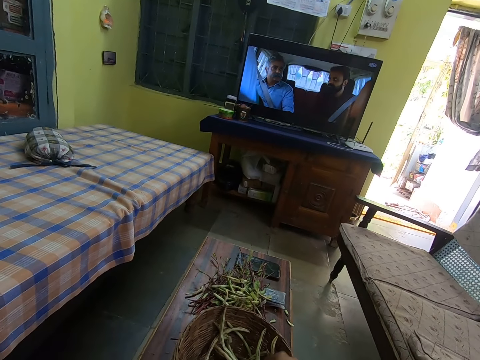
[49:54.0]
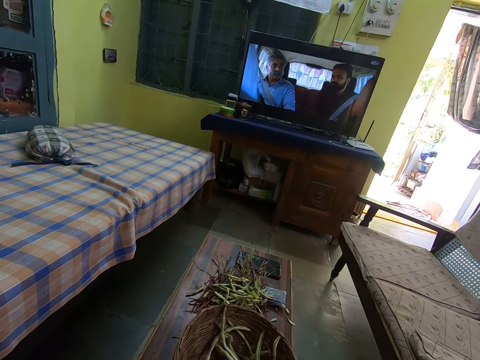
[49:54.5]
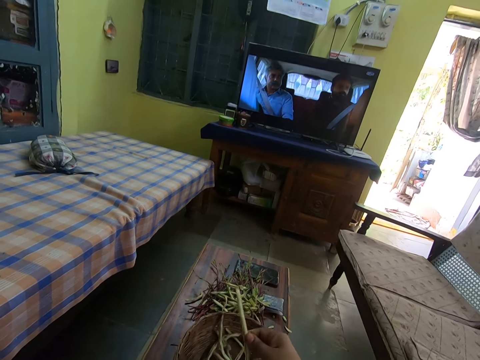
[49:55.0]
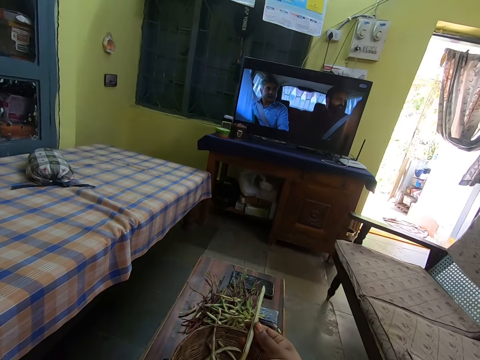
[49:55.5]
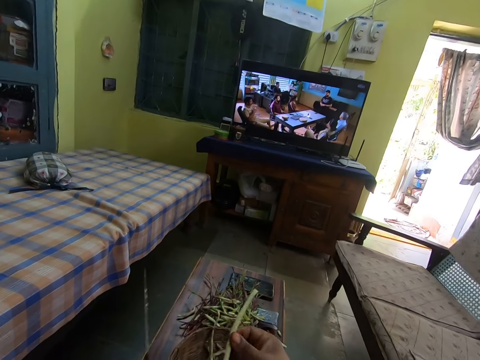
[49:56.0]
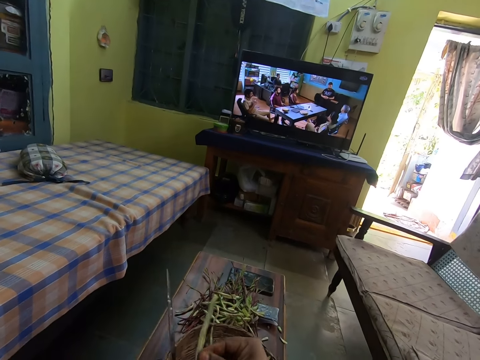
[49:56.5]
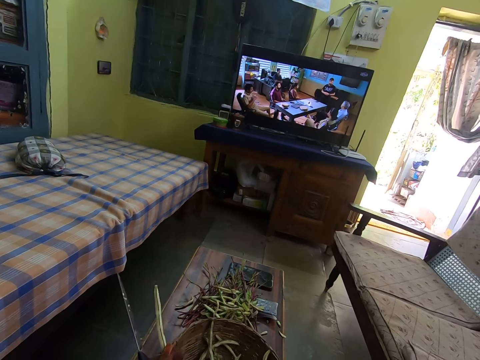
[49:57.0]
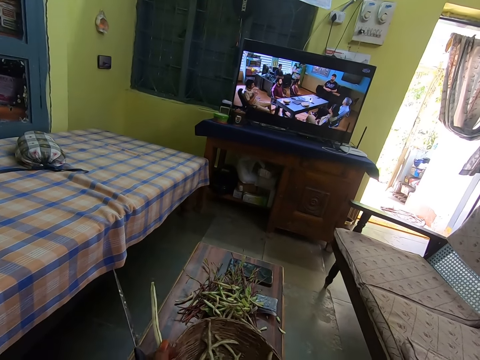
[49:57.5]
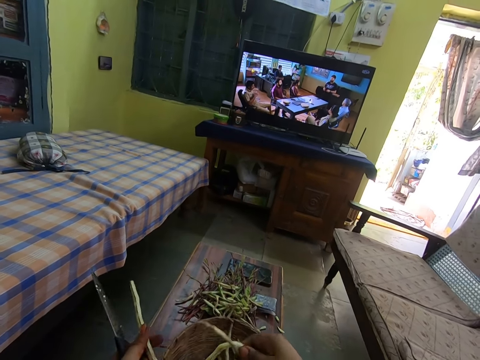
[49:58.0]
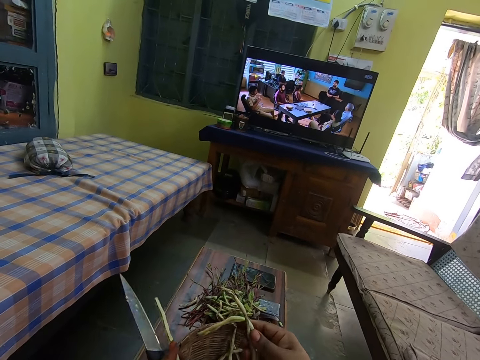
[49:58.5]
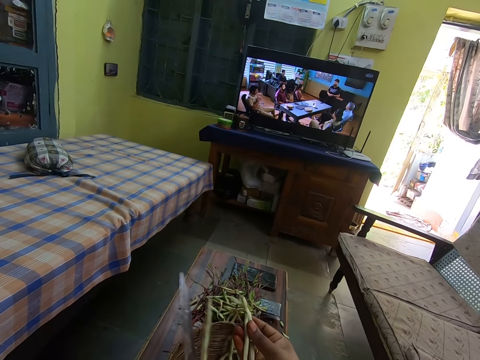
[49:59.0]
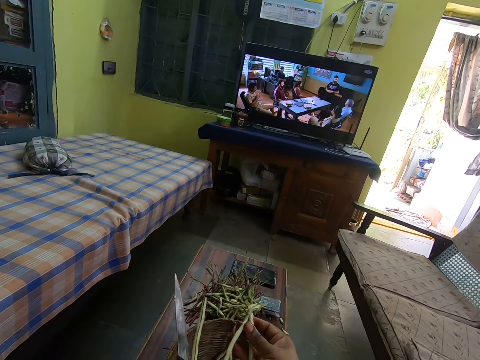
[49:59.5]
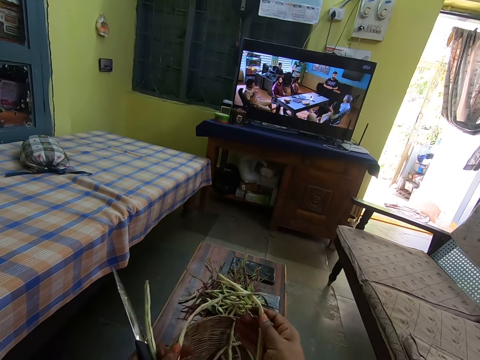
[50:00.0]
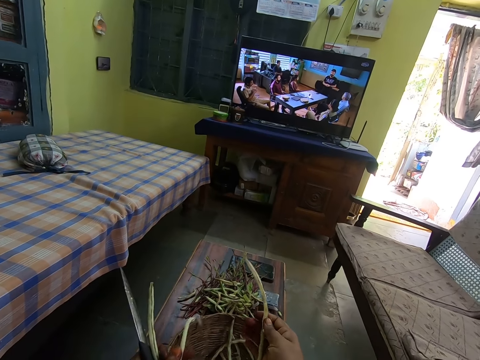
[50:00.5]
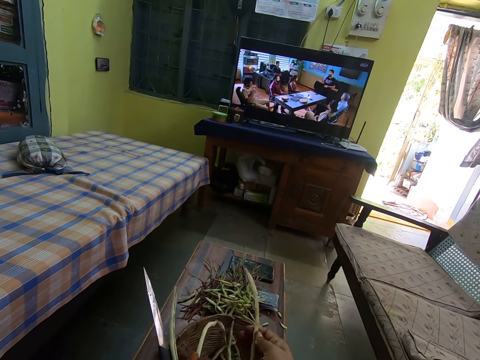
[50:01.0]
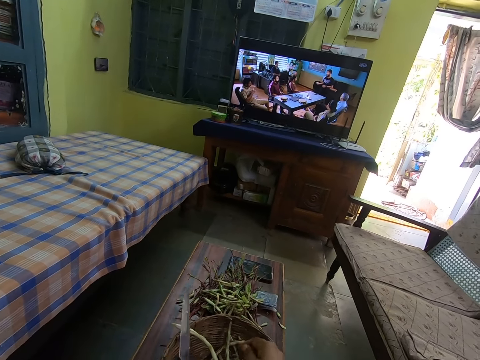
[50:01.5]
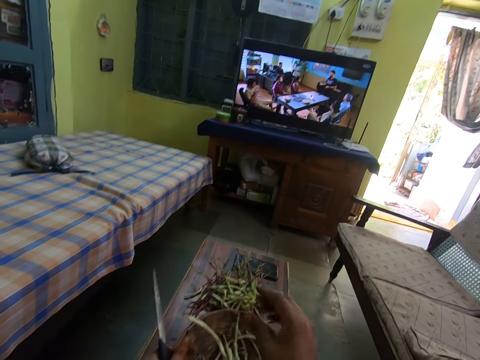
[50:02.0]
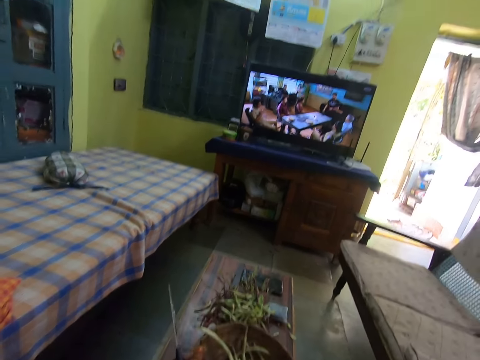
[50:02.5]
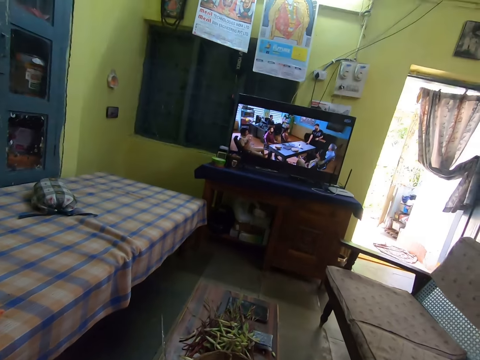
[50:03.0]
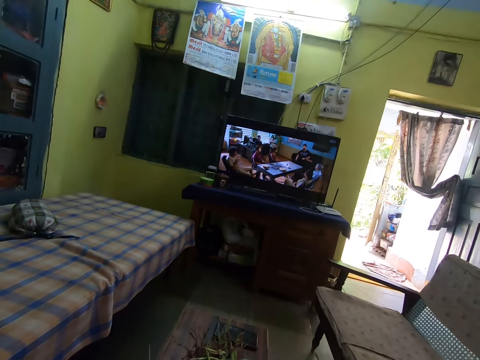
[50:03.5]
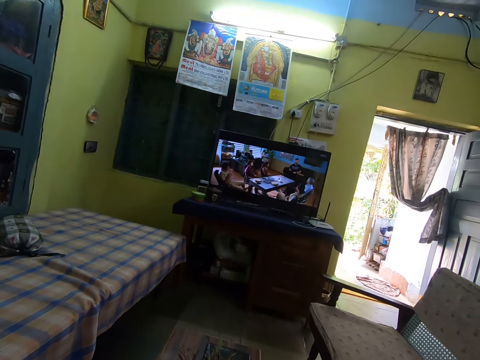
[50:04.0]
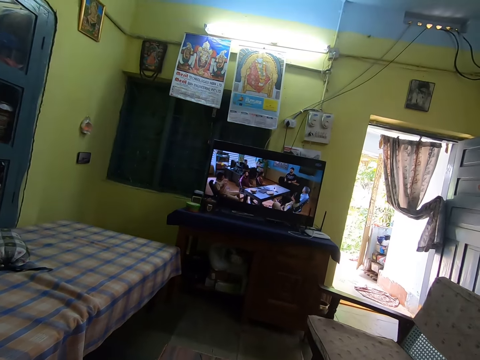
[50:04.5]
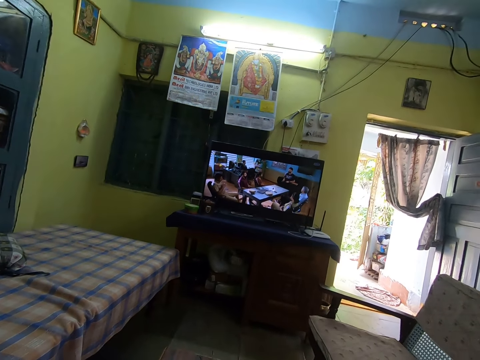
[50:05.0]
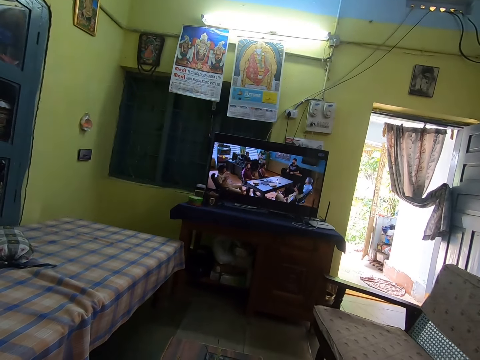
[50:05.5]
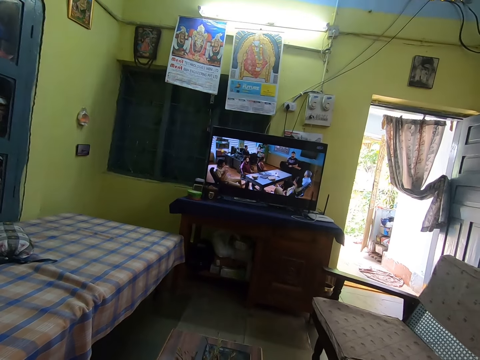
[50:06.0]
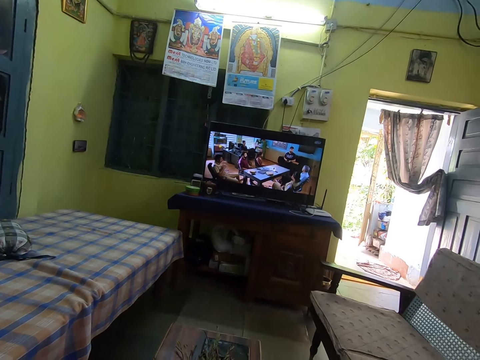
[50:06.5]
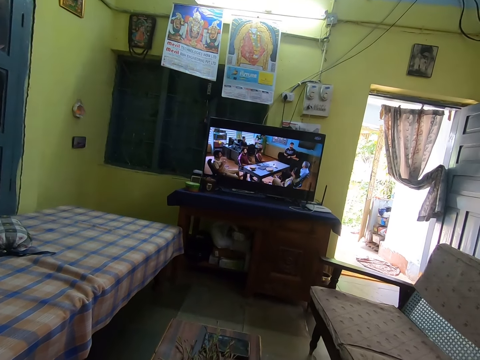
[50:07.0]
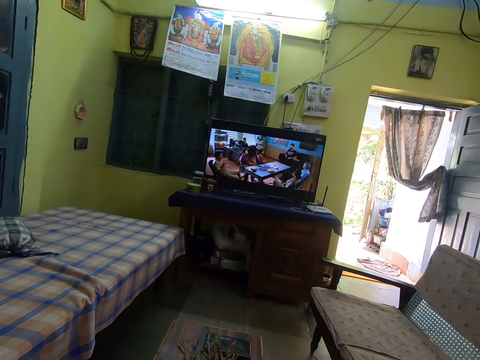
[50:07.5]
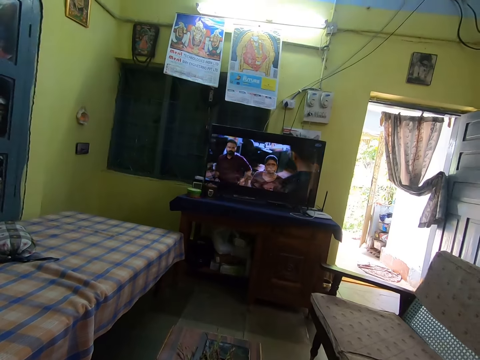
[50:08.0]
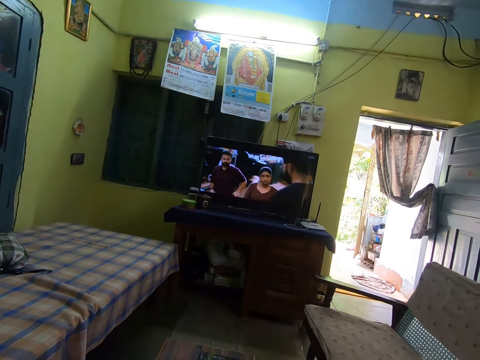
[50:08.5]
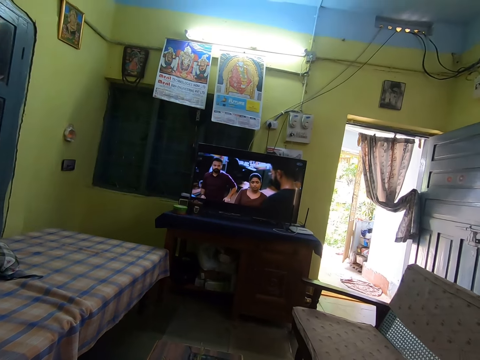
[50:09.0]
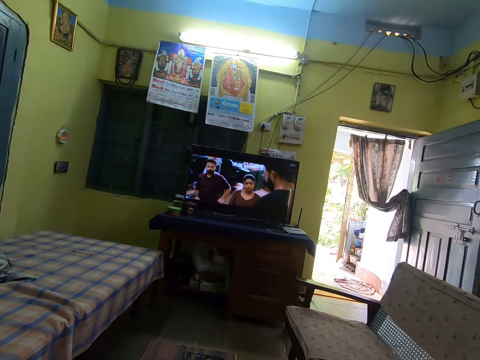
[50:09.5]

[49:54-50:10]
The camera wearer takes a green bean from a basket on a table with her right hand. She prepares vegetables. She holds the knife and the green bean with her left hand. She moves the basket on the table with her right hand. She takes some green beans from the basket on the table with her right hand. She holds the green beans with both hands. She drops a green bean in the basket on the table with her right hand. She watches a television.

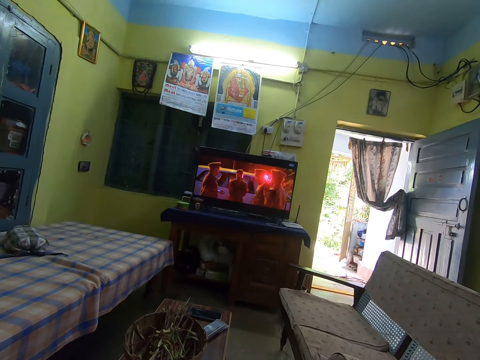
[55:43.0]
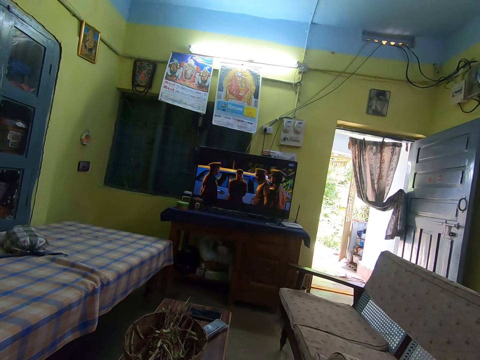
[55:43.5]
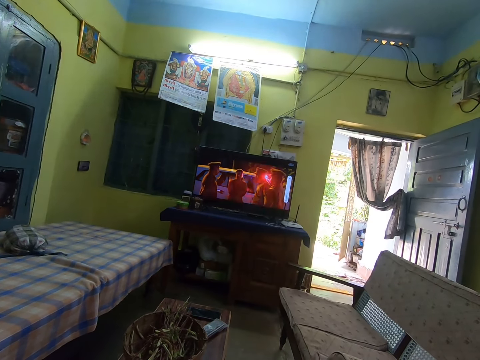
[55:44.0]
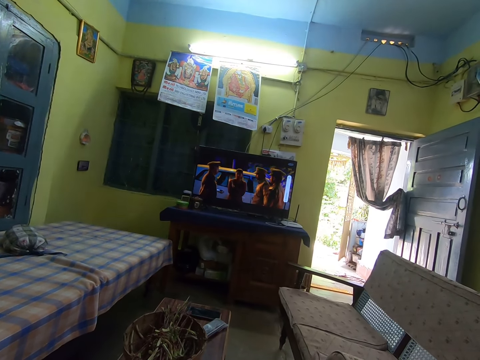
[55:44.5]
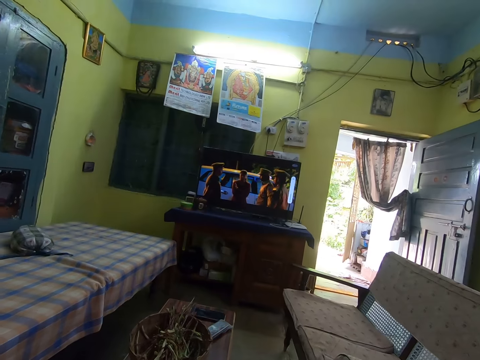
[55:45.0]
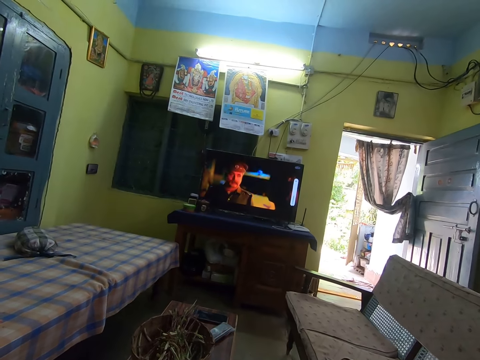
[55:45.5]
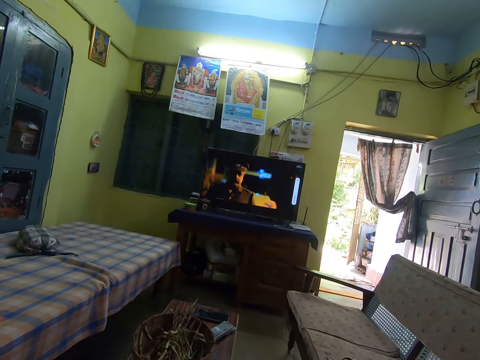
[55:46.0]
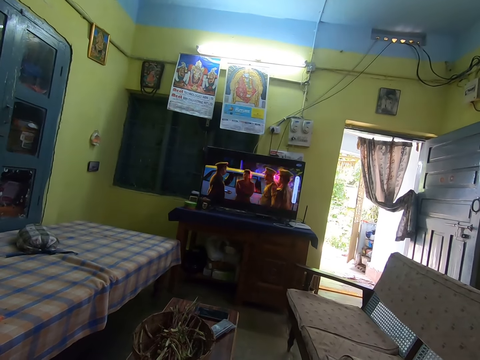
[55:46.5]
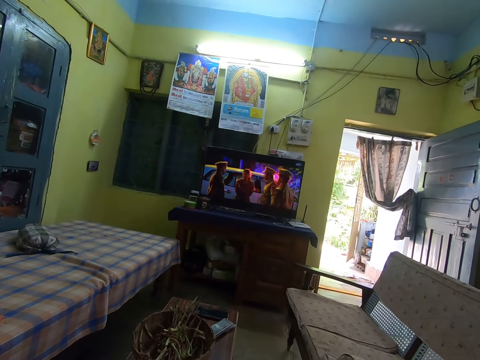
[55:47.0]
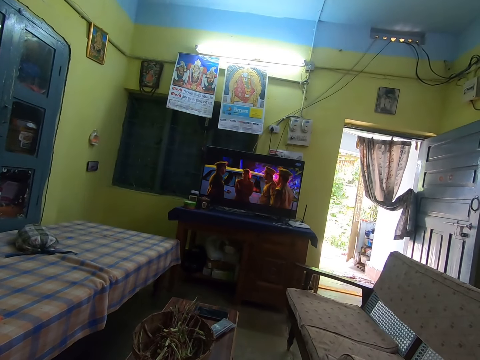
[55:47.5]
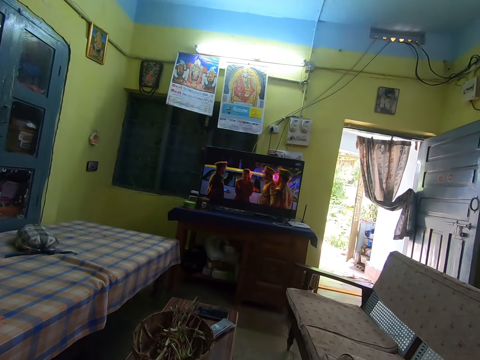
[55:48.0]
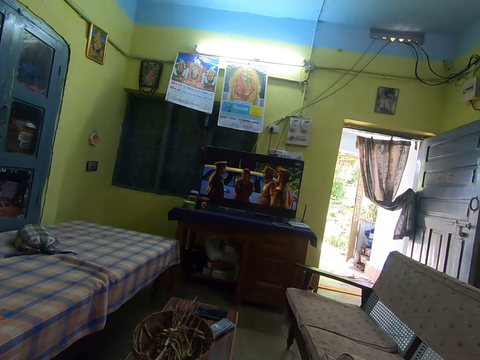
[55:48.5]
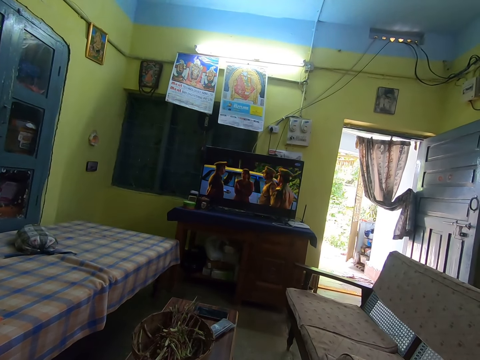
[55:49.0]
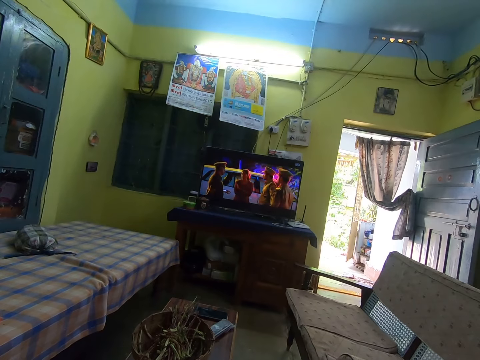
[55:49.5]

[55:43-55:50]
A woman converses with the camera wearer. The camera wearer watches the movie on the television screen in the living room.

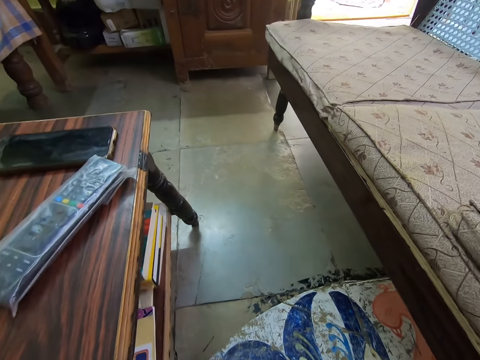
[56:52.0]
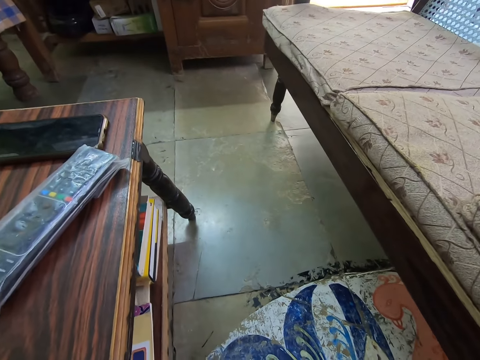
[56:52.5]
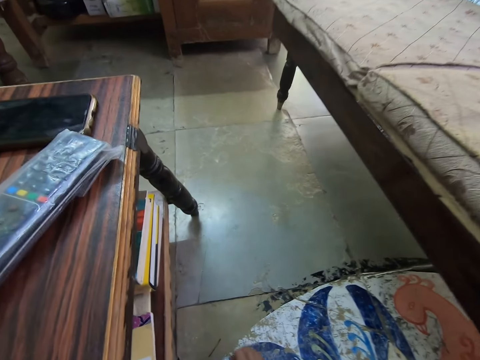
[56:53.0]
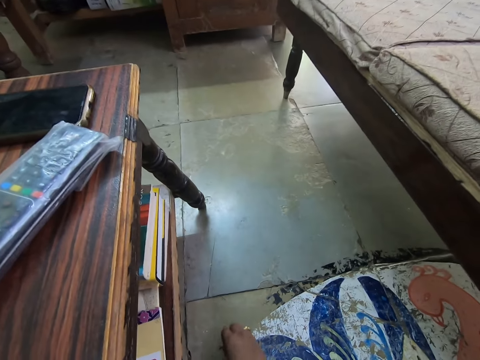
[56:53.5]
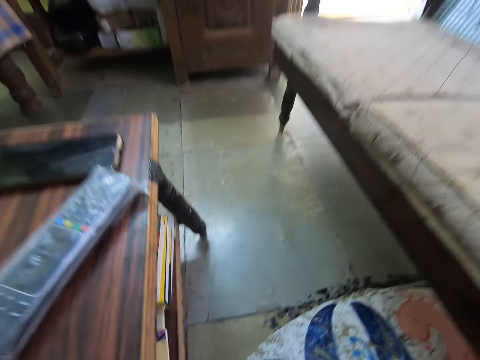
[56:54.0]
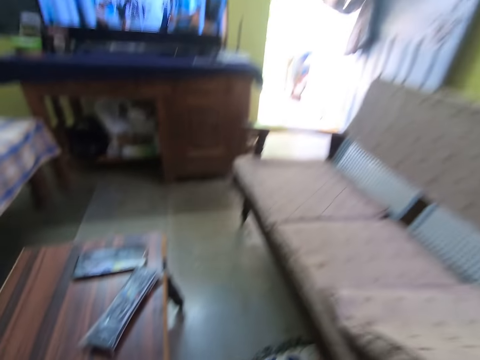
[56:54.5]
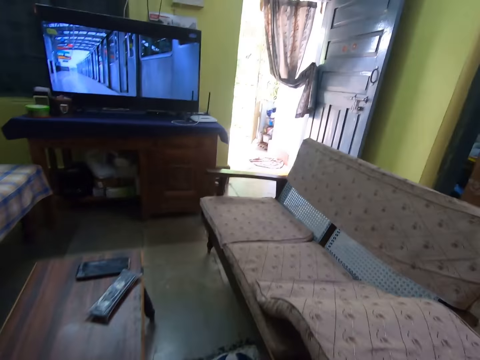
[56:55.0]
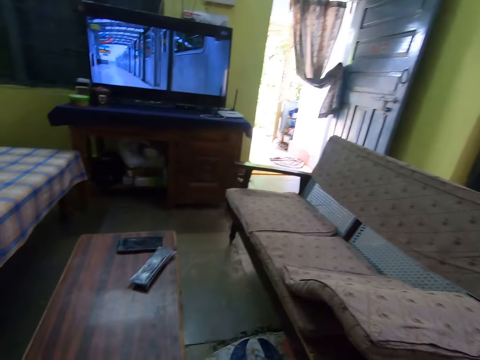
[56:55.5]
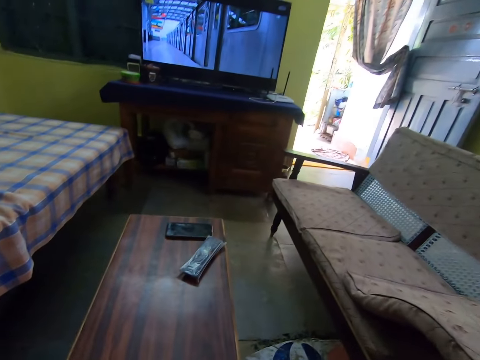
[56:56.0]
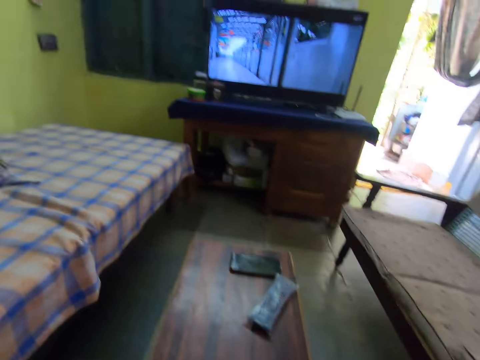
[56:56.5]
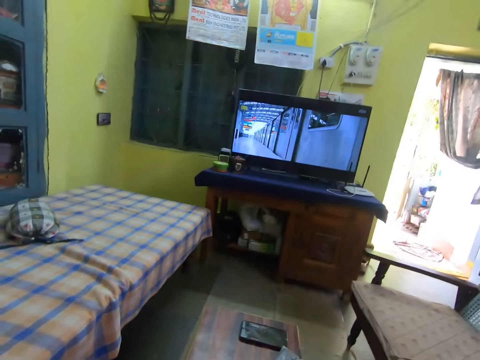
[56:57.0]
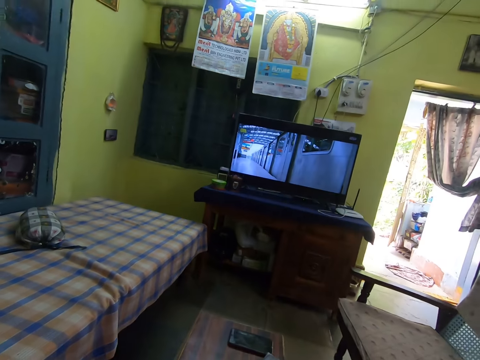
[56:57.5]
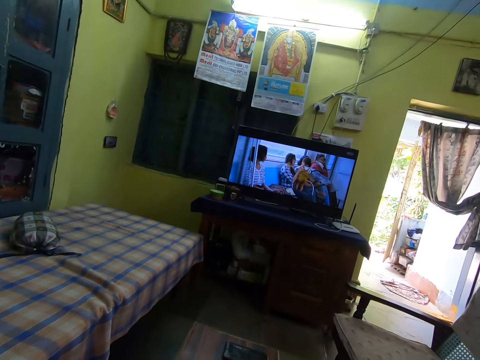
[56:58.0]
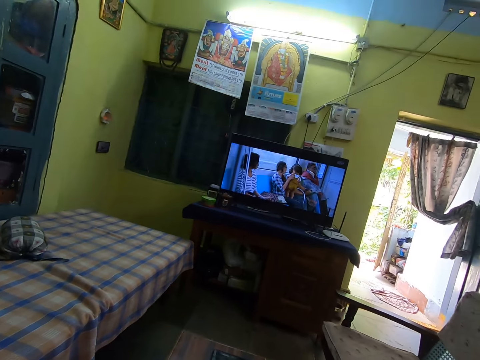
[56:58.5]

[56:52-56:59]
The camera wearer picks an object from the floor with her right hand. She watches the movie on the television screen in the living room. She converses with the woman. She watches the movie on the television screen in the living room.
